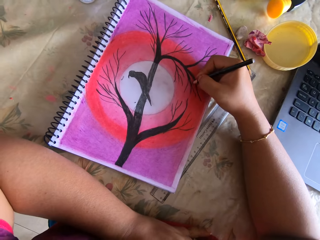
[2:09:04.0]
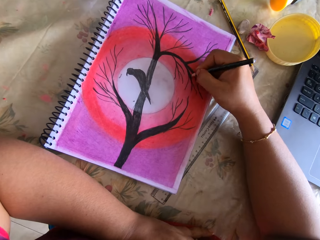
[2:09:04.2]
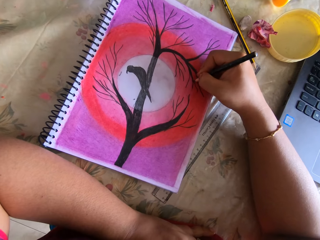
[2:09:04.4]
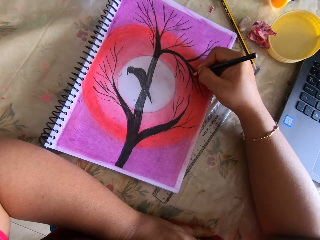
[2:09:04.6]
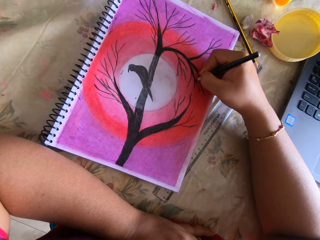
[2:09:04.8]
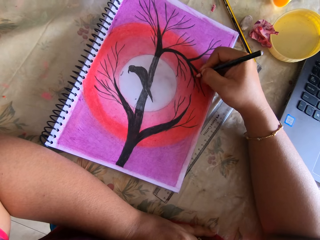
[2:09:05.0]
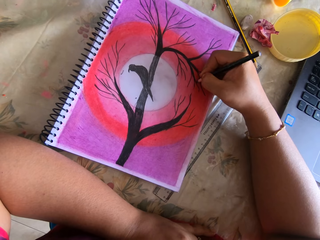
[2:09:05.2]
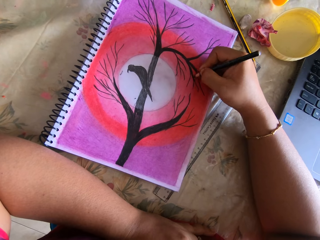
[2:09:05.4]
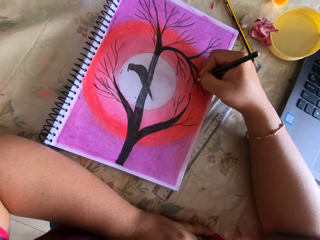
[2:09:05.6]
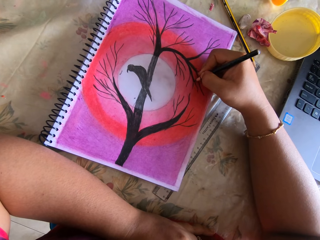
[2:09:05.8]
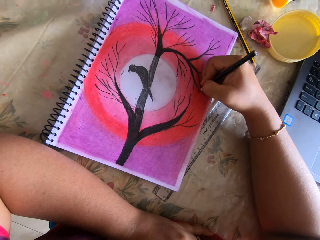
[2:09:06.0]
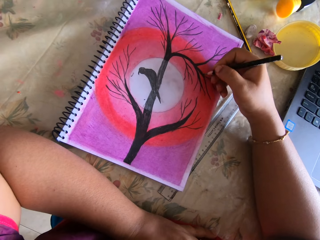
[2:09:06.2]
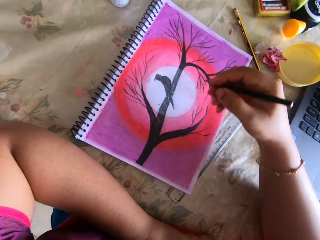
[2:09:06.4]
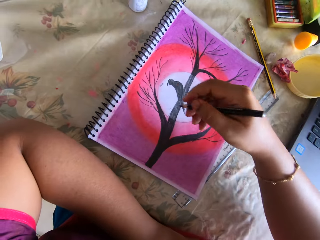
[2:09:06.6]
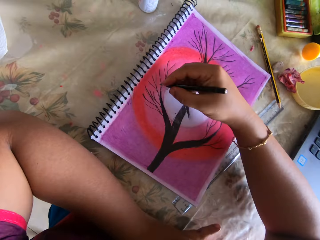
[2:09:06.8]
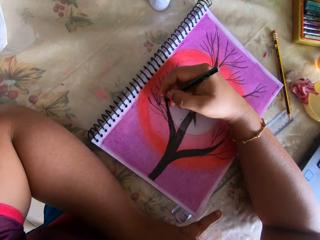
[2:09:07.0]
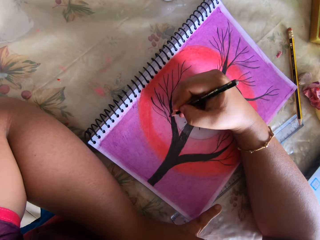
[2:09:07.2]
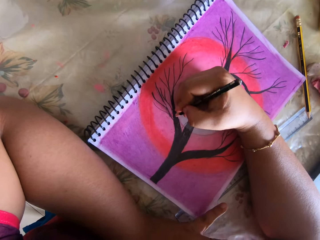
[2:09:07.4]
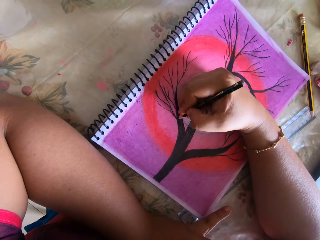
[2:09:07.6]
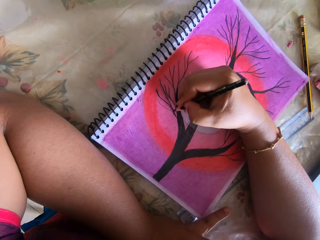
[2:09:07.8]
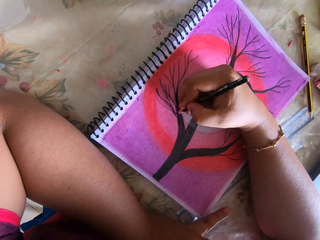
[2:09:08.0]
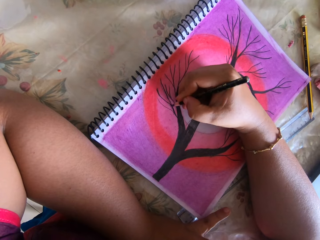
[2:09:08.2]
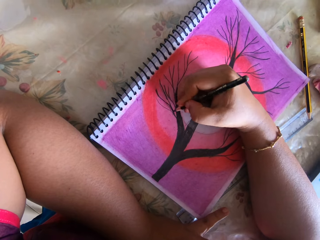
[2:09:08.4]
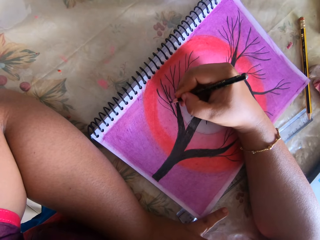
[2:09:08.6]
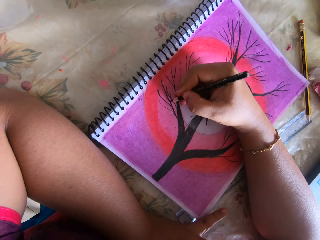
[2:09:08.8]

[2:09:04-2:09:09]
The camera wearer draws a picture on a book.

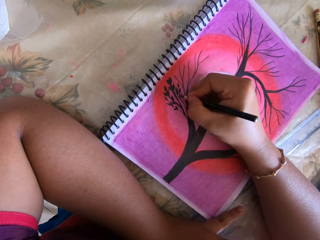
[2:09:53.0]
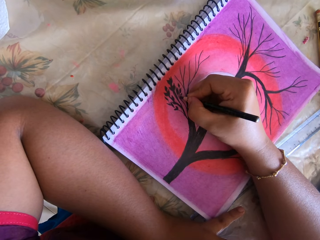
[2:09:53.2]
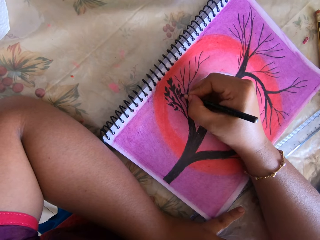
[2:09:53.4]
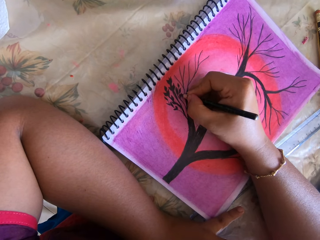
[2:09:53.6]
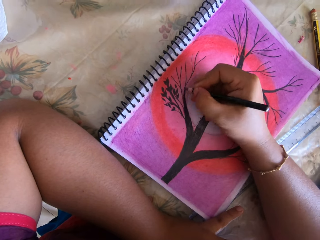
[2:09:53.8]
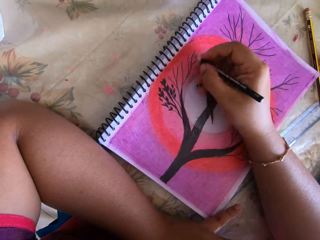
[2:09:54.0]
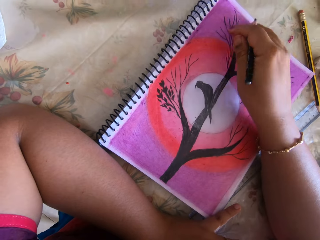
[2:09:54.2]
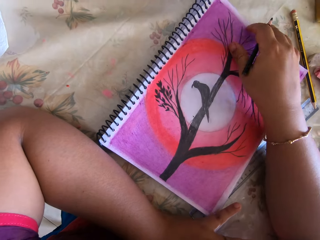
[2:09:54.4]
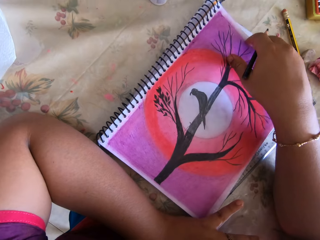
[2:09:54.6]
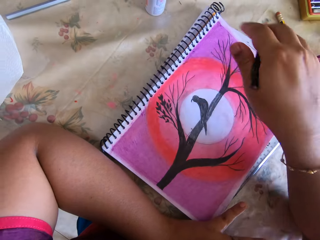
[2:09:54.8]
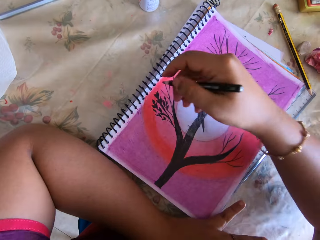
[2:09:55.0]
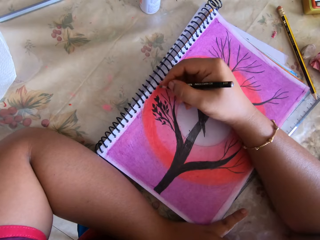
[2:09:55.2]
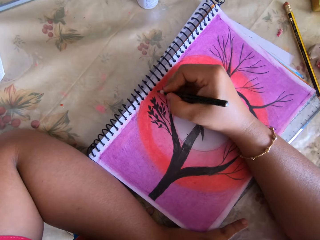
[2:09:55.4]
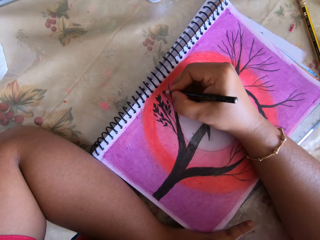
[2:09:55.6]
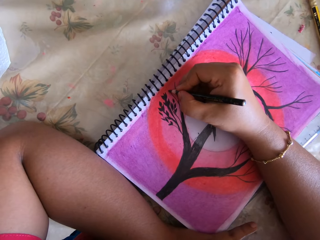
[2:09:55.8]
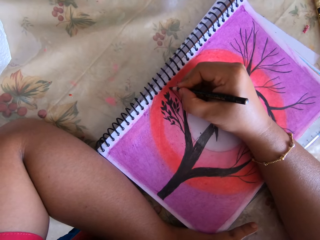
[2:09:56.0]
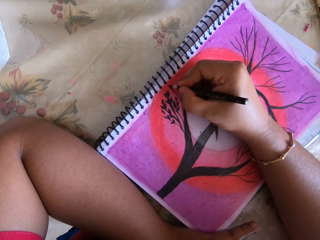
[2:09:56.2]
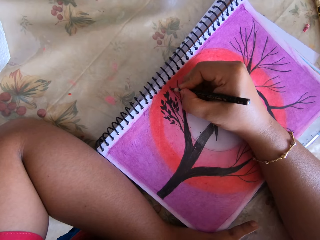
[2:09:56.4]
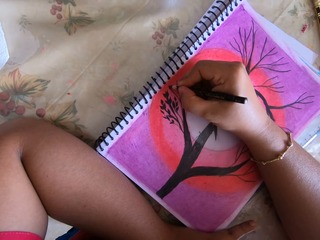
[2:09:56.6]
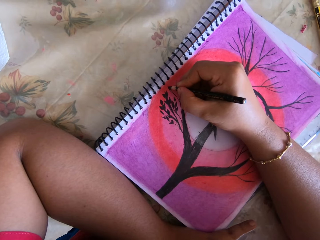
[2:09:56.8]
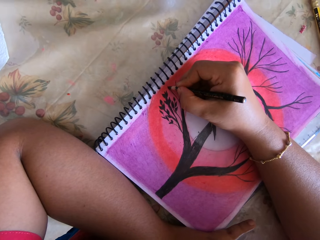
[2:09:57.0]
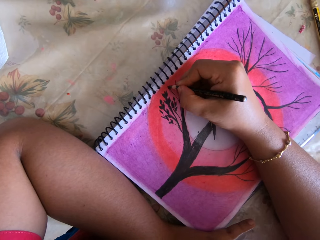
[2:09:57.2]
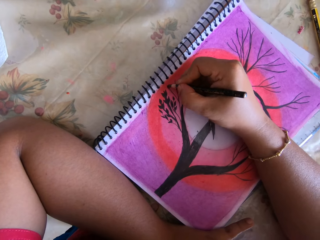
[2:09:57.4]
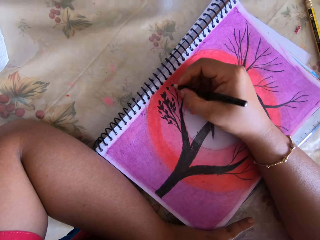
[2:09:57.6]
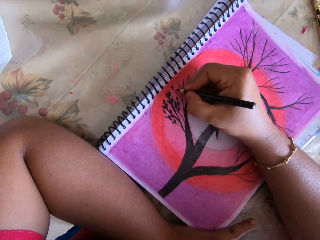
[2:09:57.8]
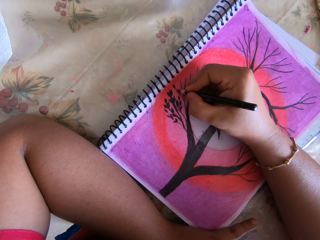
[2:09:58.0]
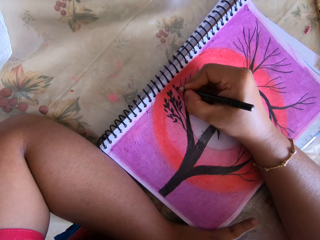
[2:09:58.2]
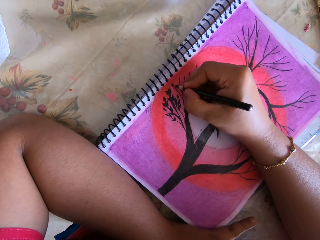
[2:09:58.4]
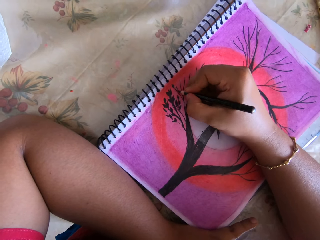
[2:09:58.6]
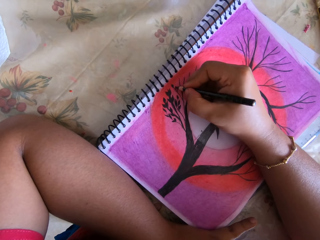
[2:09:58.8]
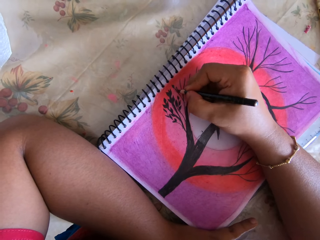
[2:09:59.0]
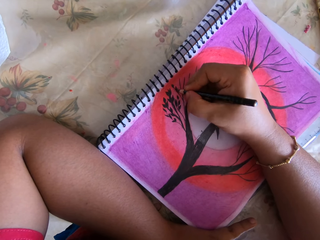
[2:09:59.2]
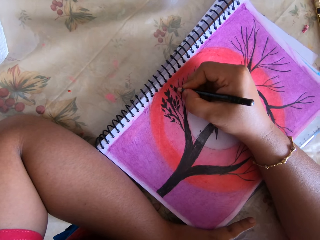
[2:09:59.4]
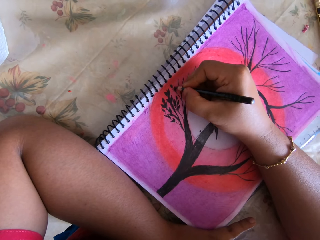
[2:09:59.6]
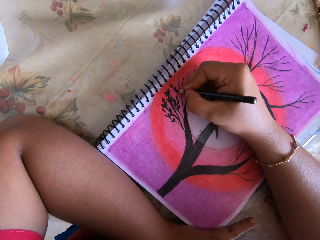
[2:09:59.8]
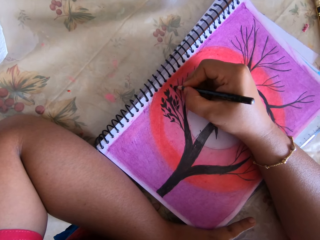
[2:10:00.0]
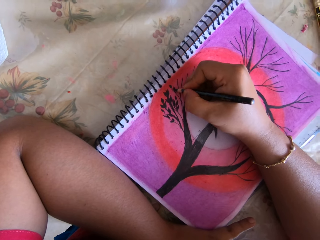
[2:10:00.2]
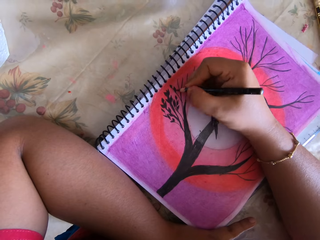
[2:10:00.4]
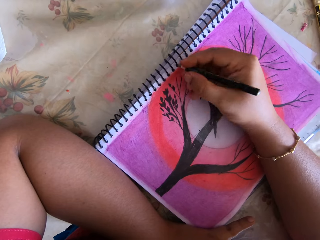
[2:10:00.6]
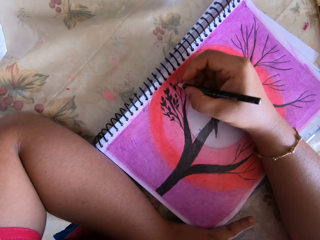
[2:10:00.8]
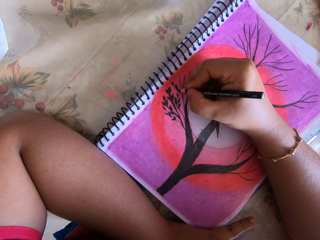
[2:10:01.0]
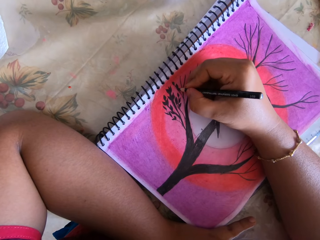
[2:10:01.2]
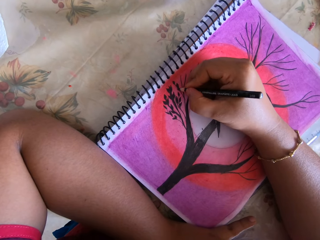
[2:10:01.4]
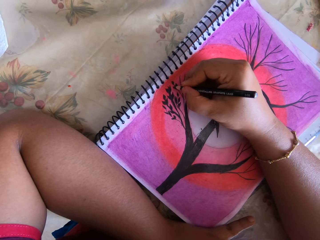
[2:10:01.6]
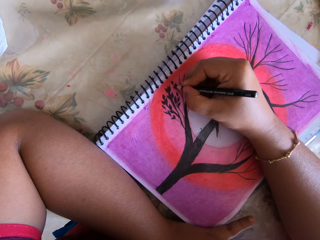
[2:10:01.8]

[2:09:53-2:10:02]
The camera wearer adjusts the notebook on the table with her right hand. She slides the book partially. She draws a picture in the notebook with the pencil with her right hand.

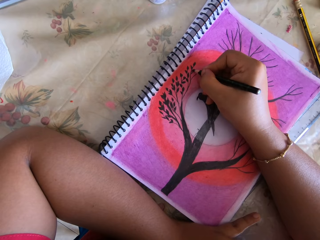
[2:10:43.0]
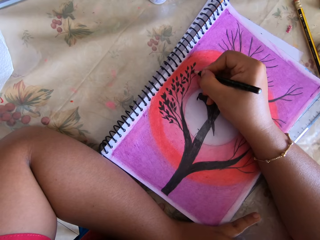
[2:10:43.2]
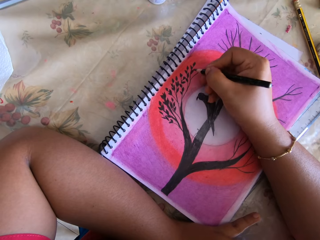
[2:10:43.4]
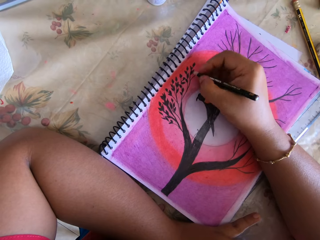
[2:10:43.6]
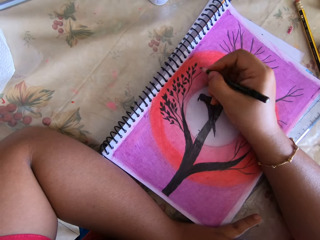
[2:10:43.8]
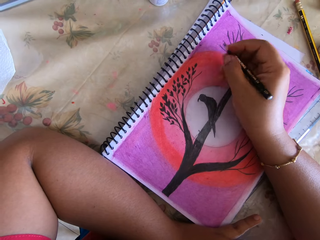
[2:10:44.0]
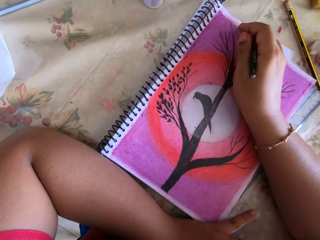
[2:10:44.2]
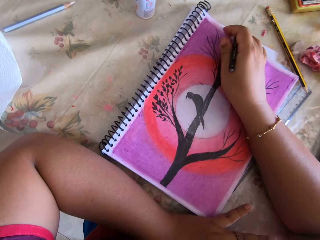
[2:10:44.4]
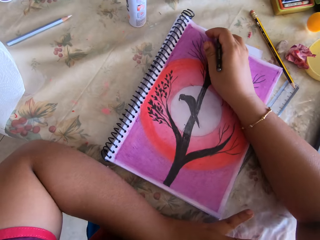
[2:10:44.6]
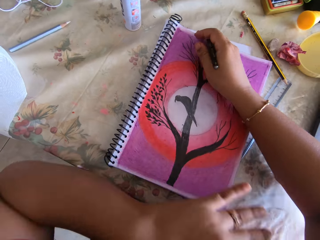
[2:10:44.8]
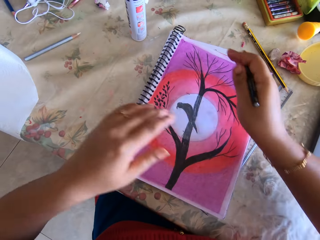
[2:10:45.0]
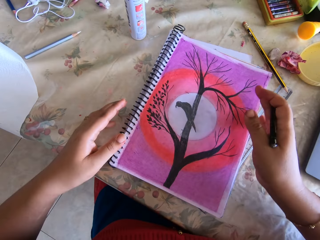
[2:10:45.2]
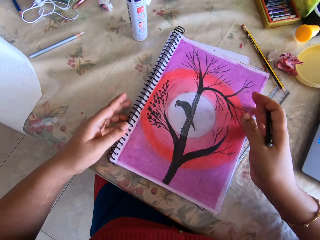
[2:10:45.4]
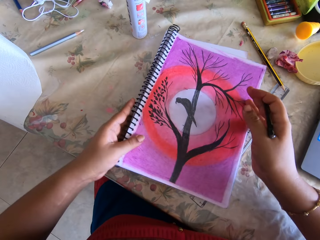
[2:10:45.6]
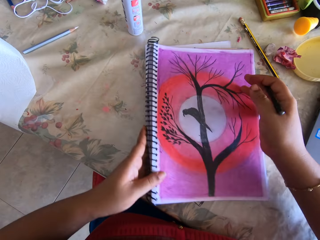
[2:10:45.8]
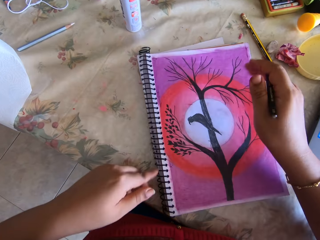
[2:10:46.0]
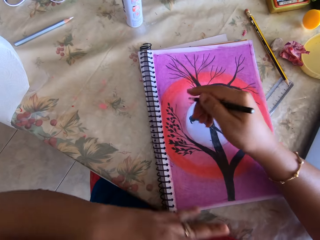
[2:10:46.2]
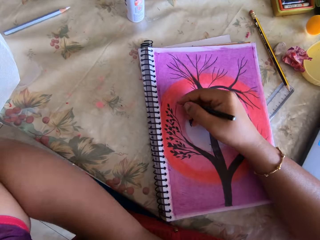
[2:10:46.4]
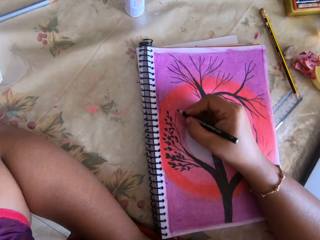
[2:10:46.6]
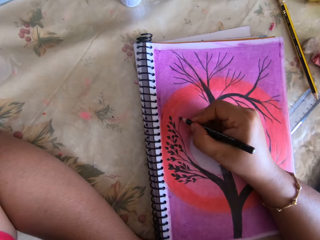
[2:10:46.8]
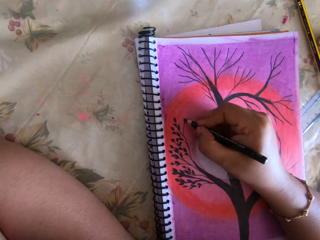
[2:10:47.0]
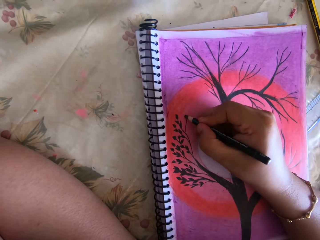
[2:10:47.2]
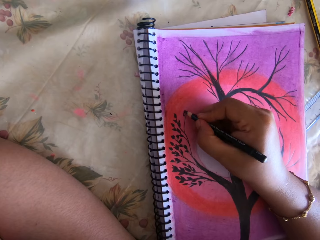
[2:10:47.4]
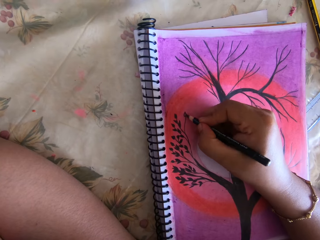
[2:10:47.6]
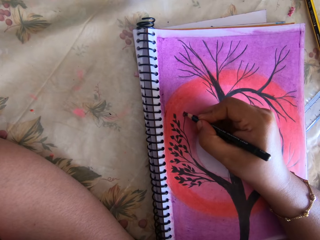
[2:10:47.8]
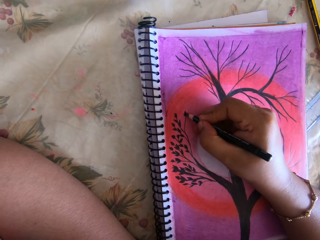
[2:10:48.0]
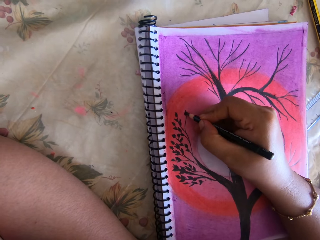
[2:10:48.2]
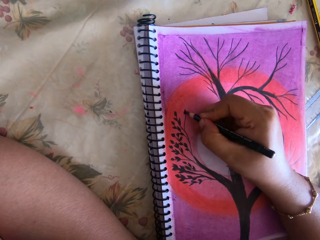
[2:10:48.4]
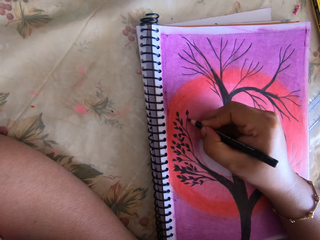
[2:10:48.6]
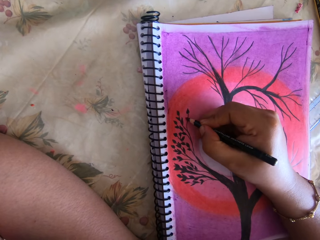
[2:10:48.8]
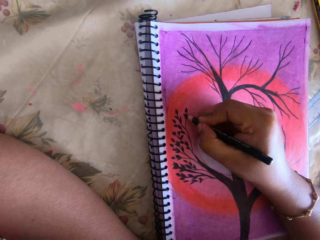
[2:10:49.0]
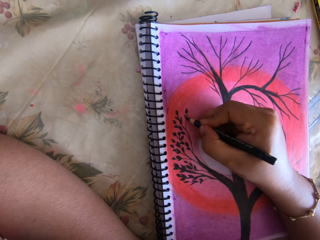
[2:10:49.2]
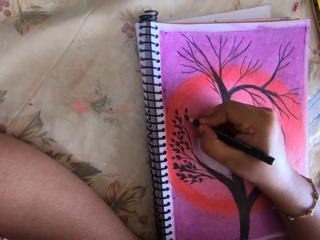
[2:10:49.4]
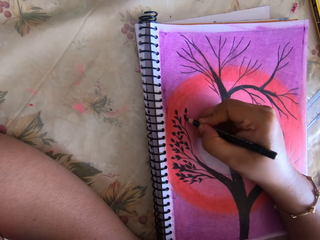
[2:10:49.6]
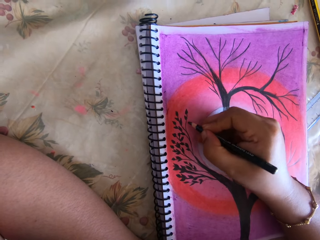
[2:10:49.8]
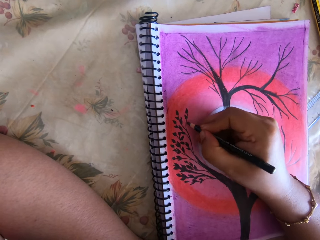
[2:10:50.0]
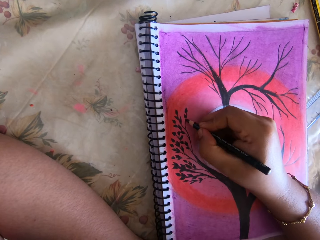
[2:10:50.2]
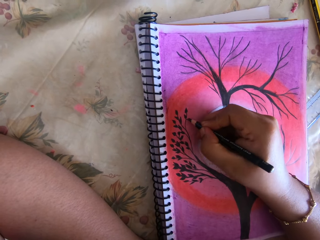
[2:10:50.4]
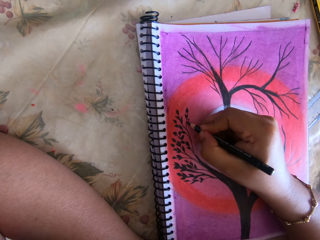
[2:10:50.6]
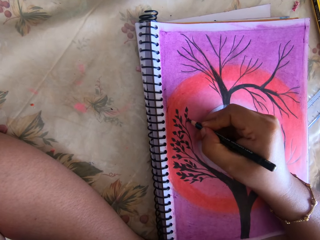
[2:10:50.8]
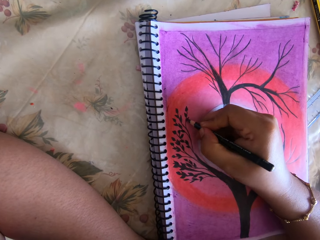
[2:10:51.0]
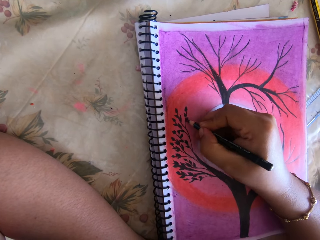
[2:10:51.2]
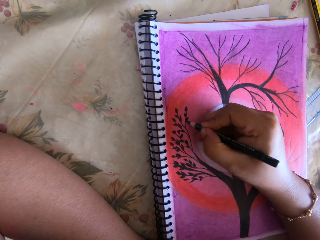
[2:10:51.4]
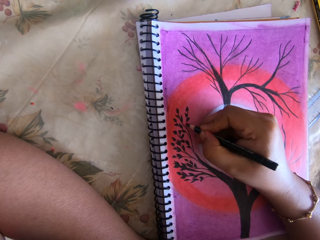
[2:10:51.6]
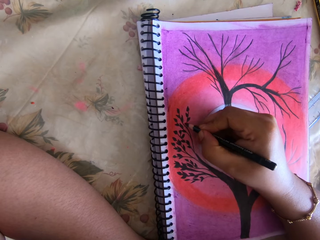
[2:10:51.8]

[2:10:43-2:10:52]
The camera wearer adjusts the notebook on the table with her right hand. She slides the book partially. She adjusts the notebook on the table with both hands. She draws a picture in the notebook with the coloring pencil with her right hand.
